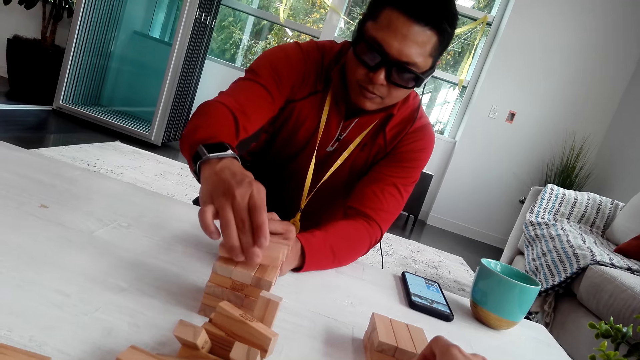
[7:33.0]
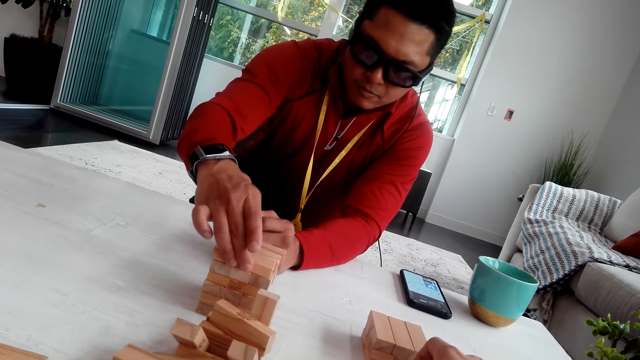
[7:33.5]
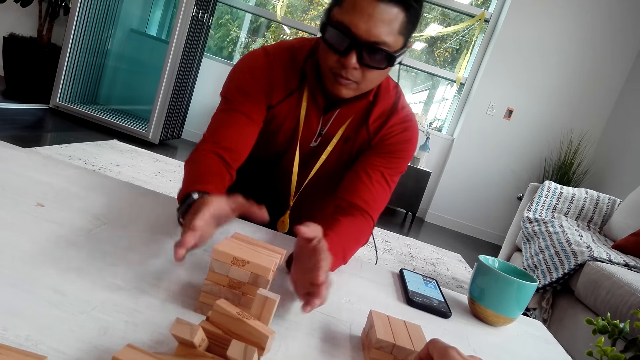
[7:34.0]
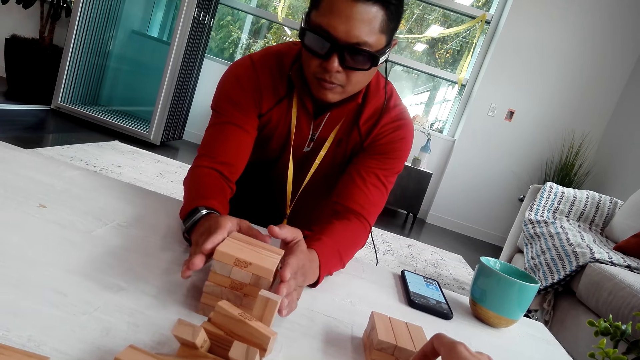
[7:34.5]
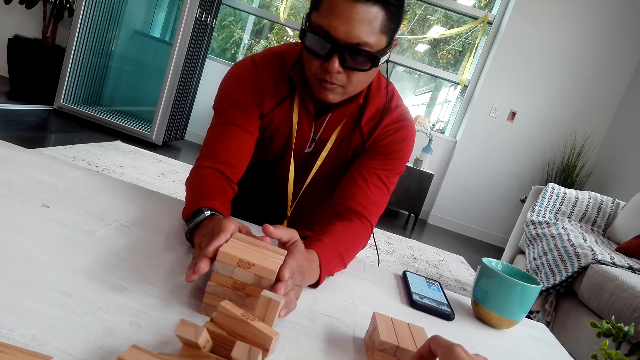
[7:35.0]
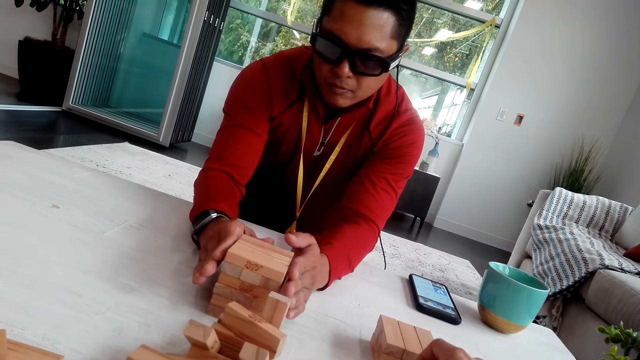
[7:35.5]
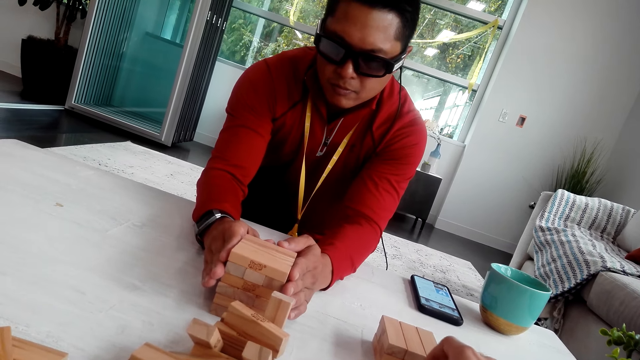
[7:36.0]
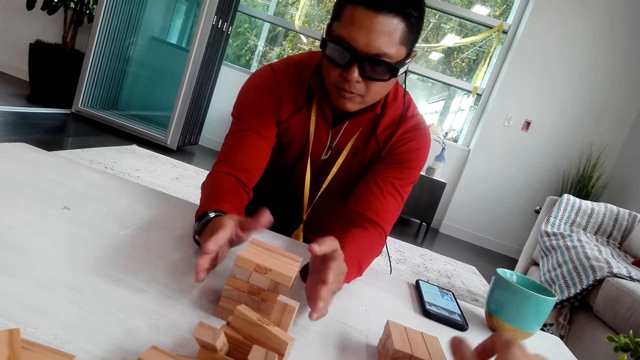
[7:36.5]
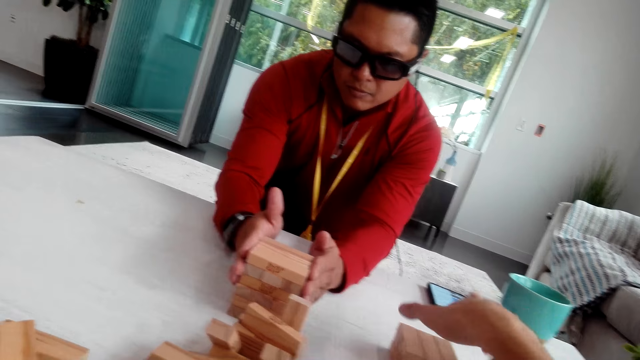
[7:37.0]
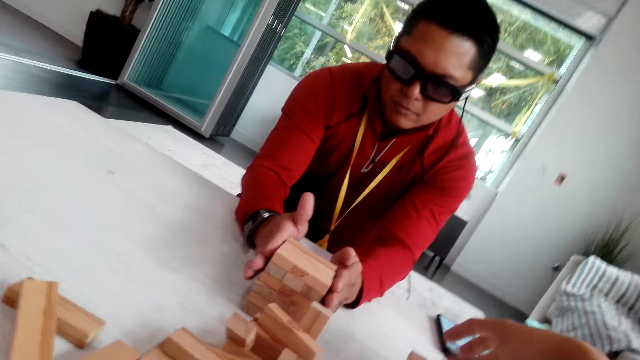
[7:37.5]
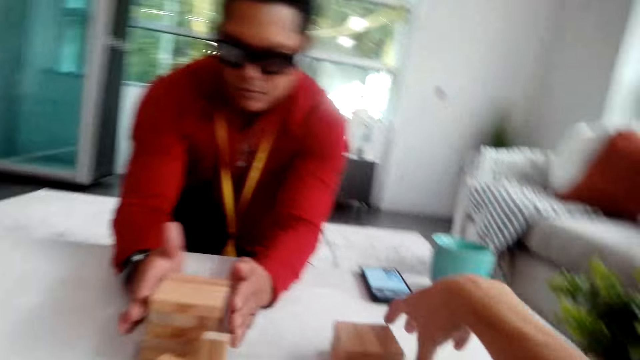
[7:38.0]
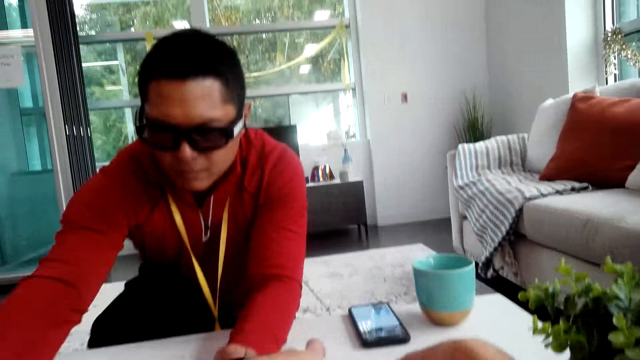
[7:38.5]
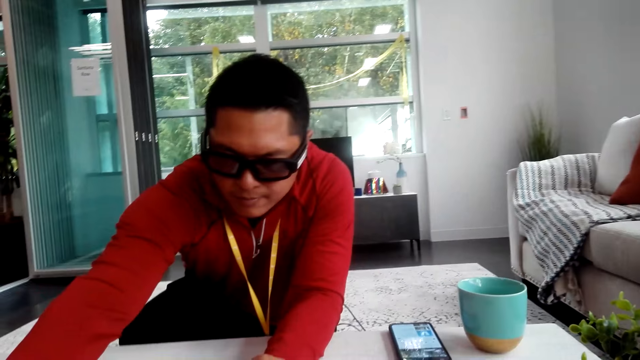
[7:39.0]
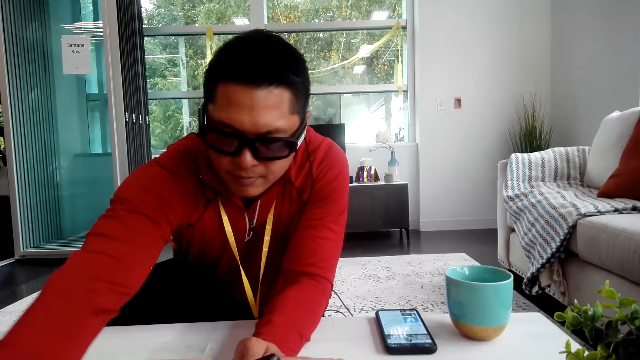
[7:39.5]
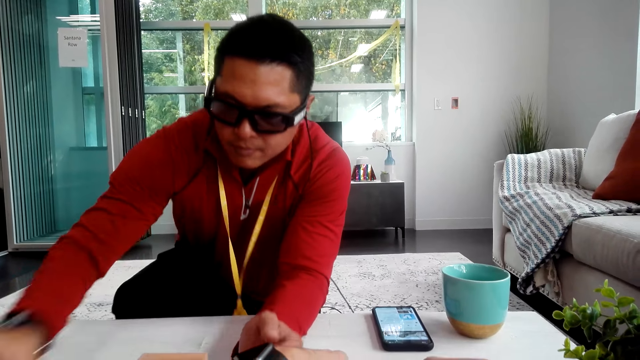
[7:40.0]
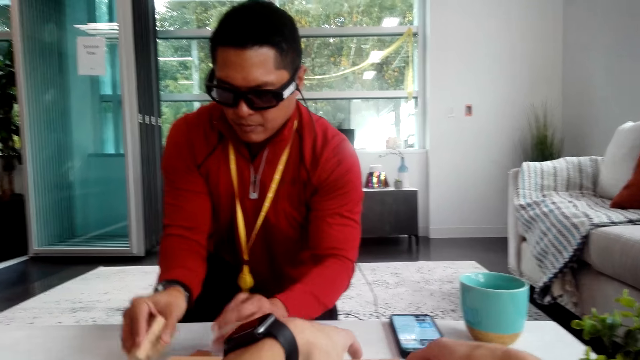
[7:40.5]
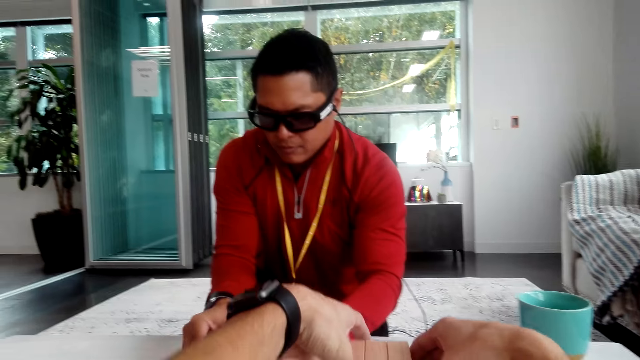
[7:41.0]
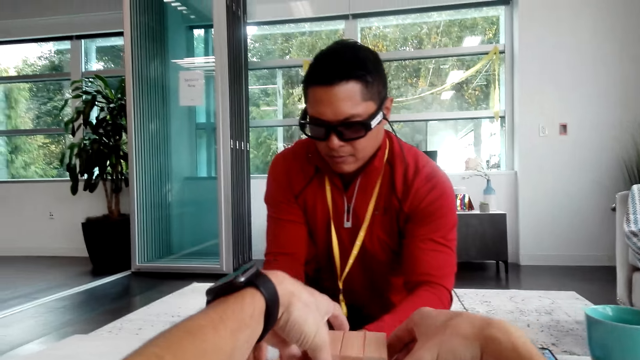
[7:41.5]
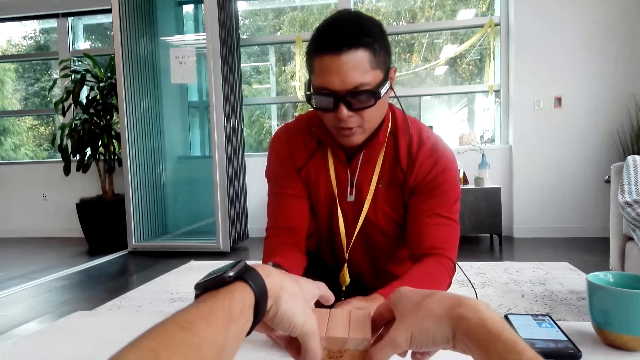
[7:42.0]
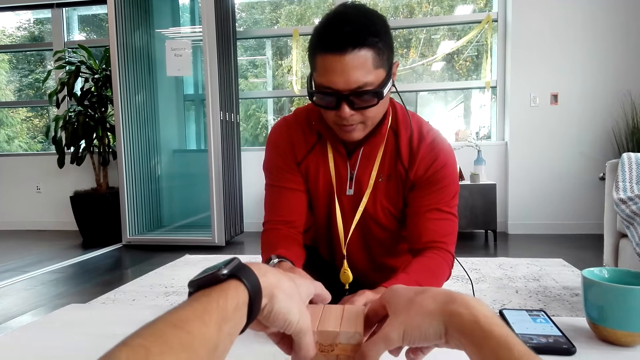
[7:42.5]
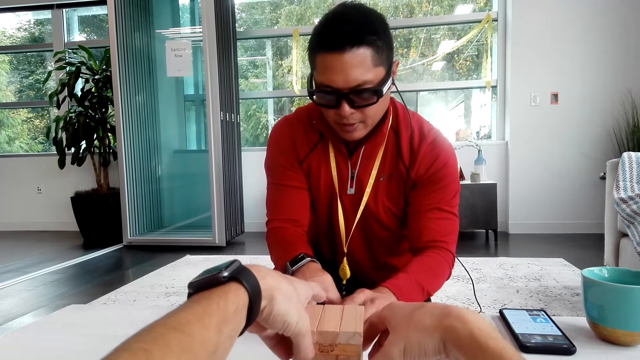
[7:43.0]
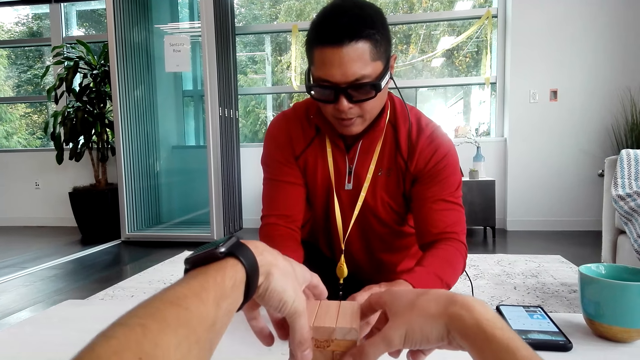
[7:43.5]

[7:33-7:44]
A man arranges the wooden blocks on top of each other and aligns the wooden blocks. The camera wearer holds the jenga. The man takes the jenga and aligns the jenga. The camera wearer puts the wooden blocks on top of each other.

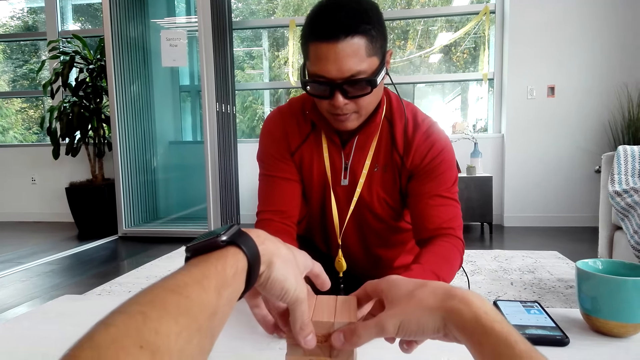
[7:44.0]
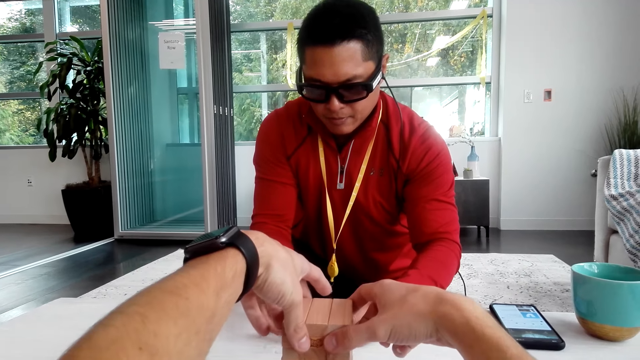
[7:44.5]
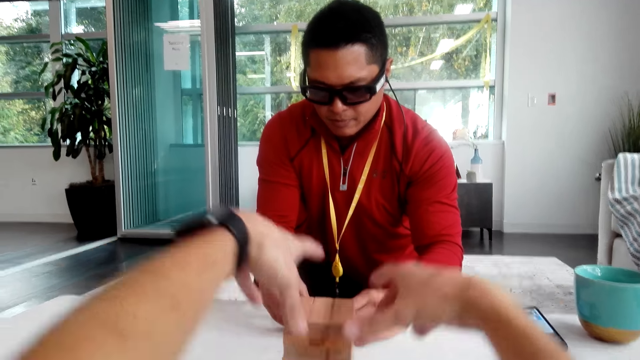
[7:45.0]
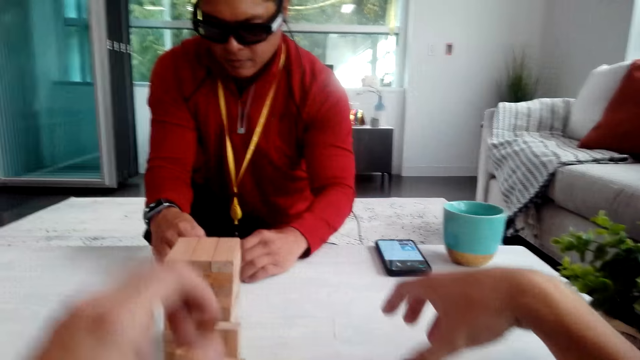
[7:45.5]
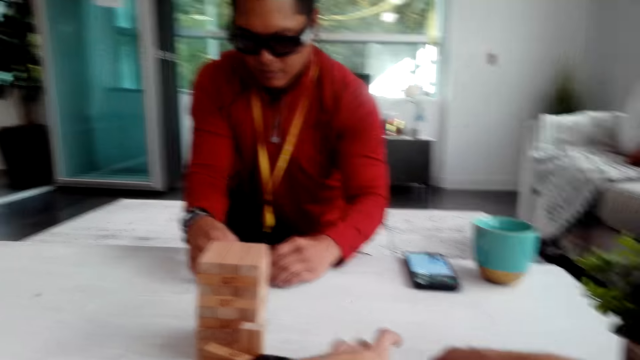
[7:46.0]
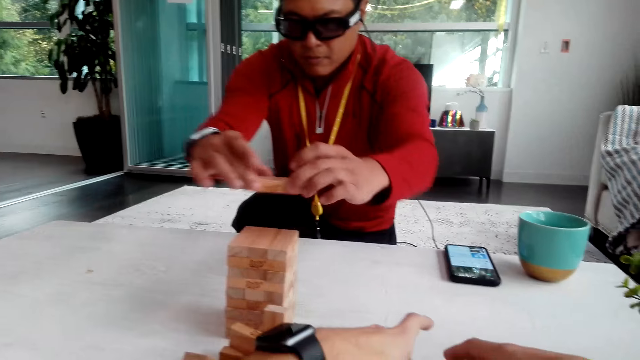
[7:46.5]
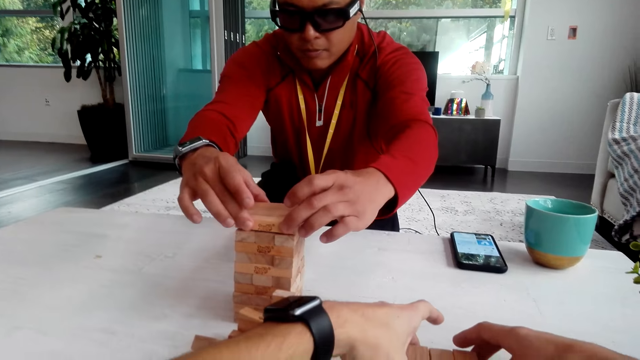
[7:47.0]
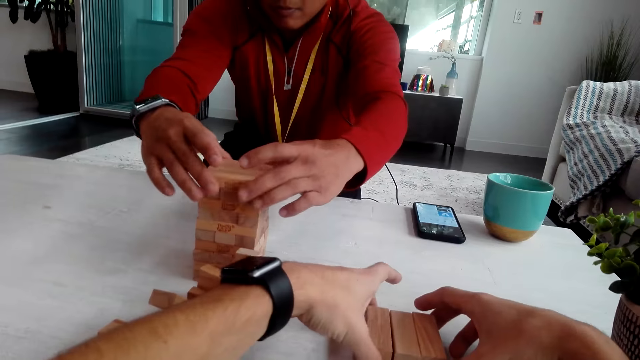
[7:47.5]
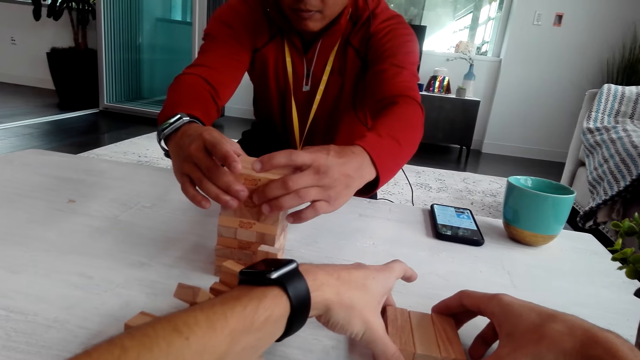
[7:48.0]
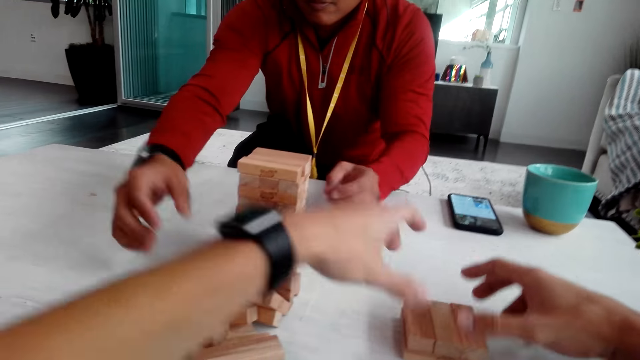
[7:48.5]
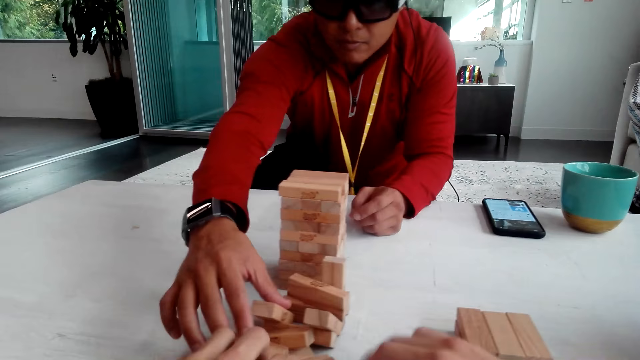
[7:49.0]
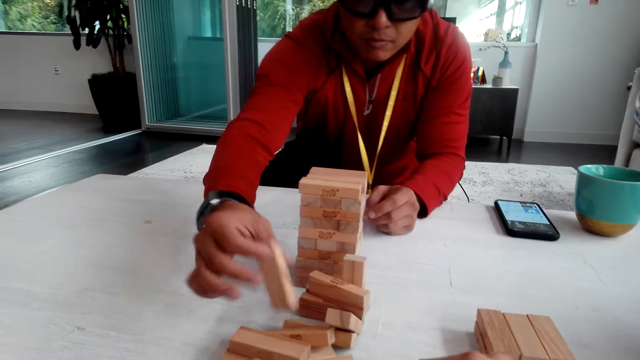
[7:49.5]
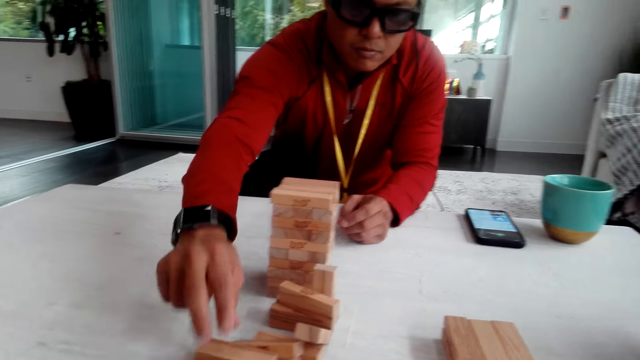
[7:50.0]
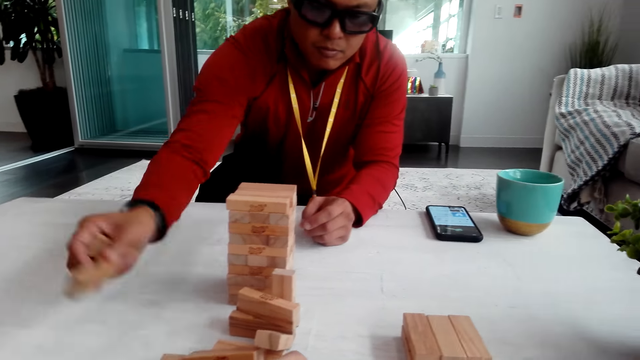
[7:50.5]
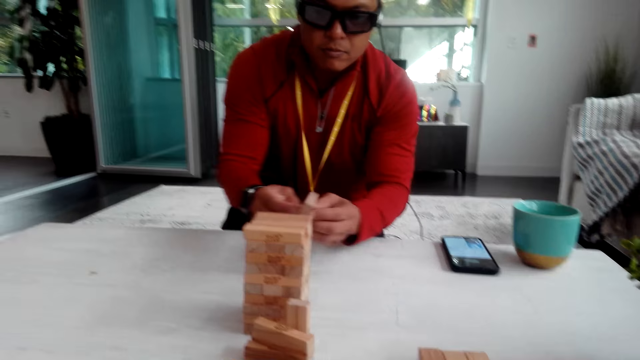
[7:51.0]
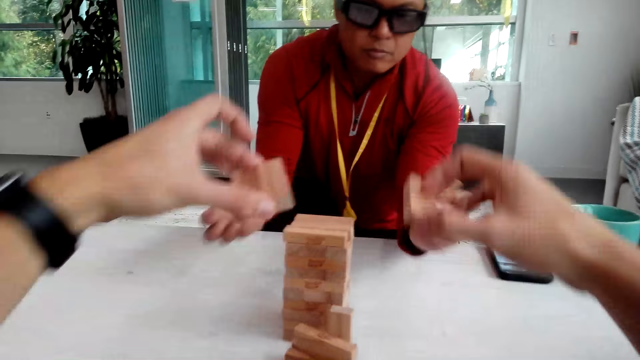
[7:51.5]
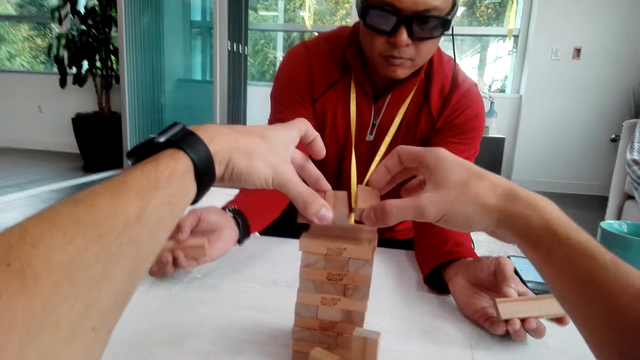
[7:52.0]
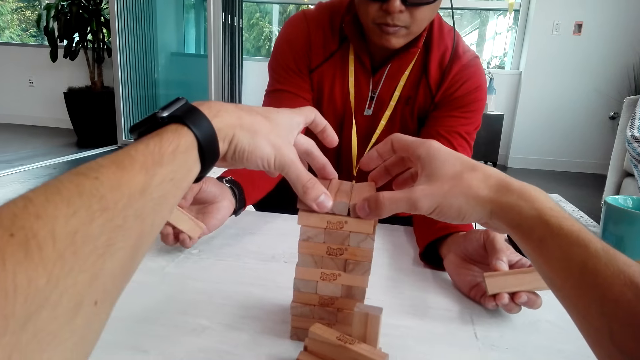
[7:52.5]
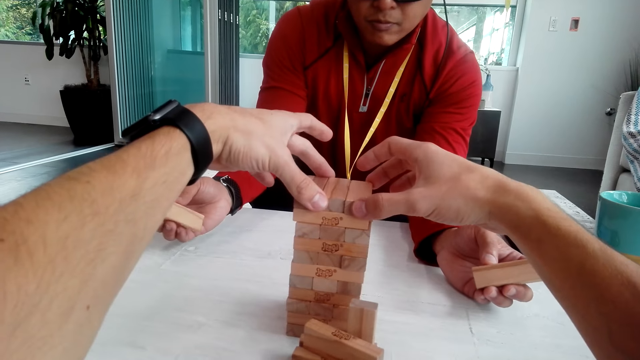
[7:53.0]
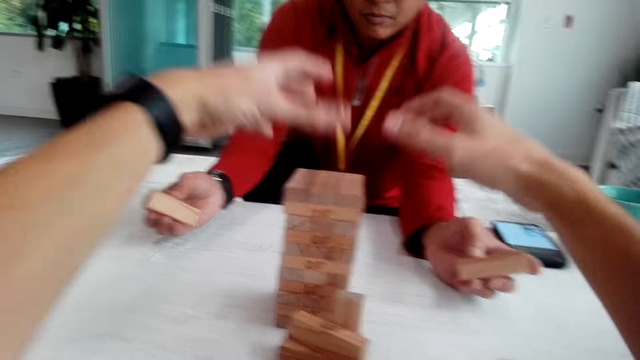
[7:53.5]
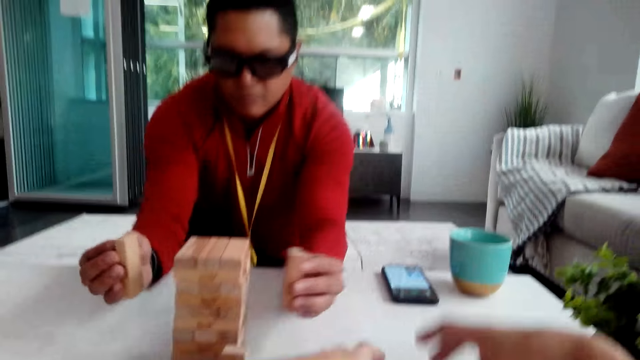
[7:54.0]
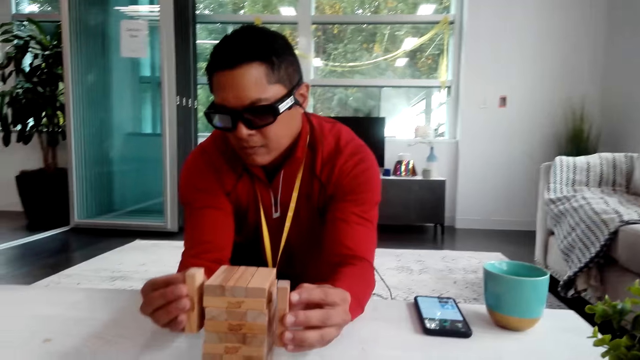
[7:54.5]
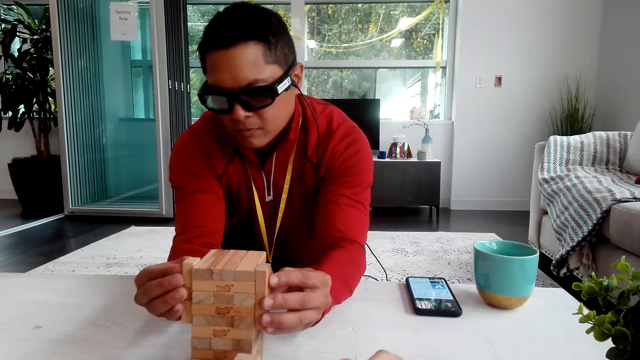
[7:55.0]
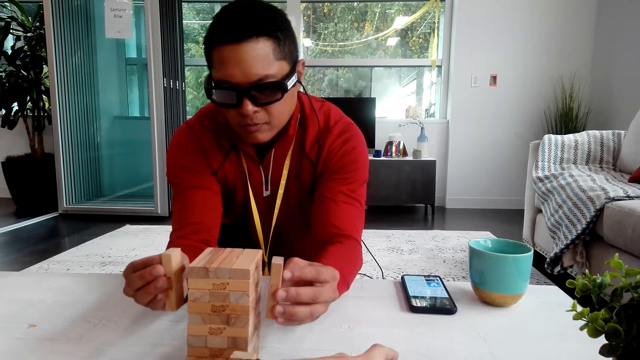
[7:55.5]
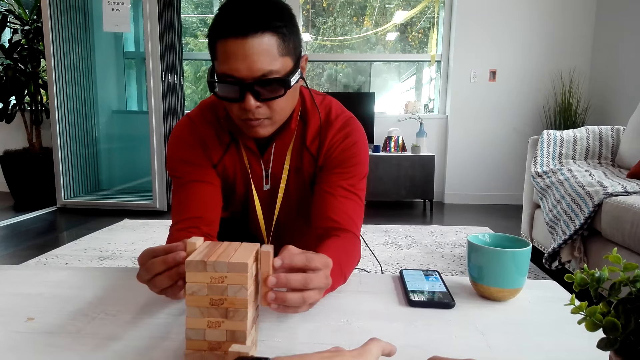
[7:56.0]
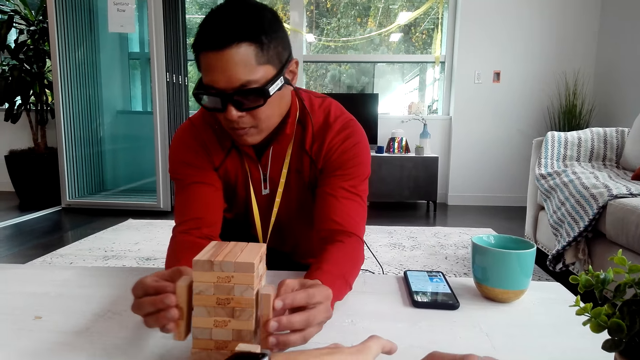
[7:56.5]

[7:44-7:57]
The camera wearer holds the jenga. A man puts the wooden blocks on top of each other. The camera wearer holds the jenga. The man picks up the wooden blocks. The camera wearer puts the wooden blocks on top of each other. The man holds the jenga, fixes the jenga, and aligns the wooden blocks.
